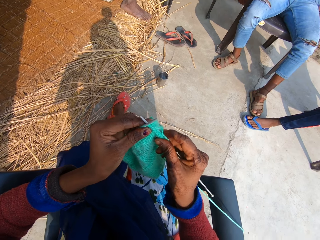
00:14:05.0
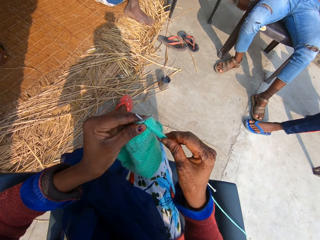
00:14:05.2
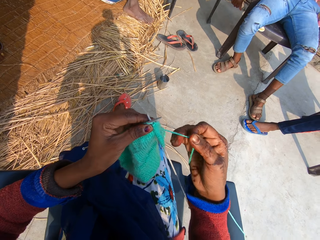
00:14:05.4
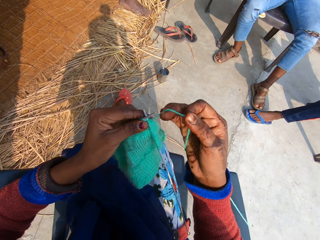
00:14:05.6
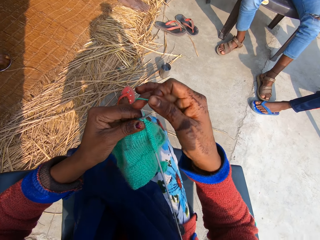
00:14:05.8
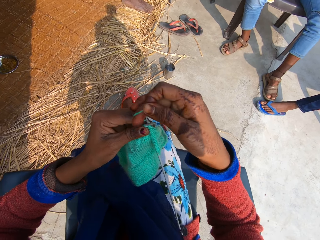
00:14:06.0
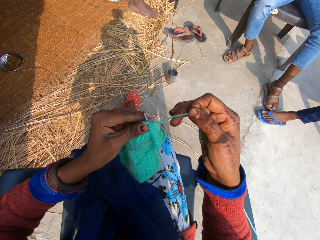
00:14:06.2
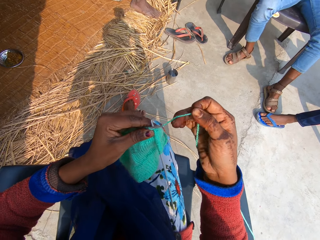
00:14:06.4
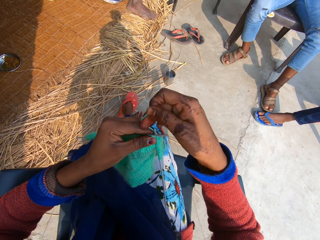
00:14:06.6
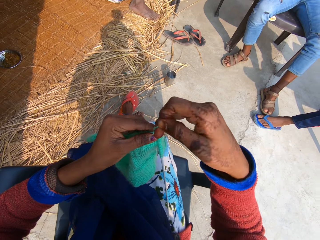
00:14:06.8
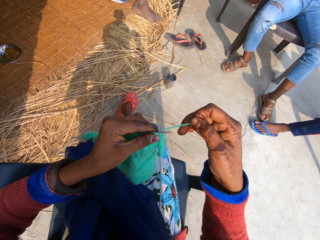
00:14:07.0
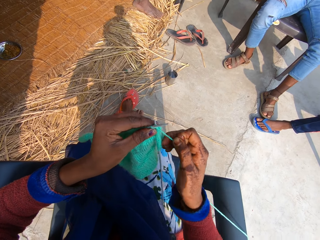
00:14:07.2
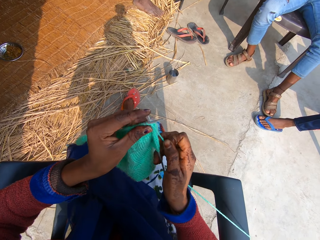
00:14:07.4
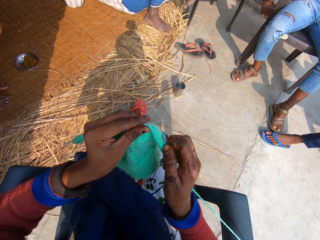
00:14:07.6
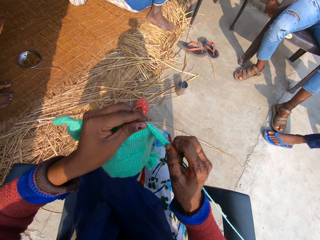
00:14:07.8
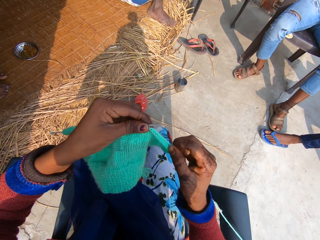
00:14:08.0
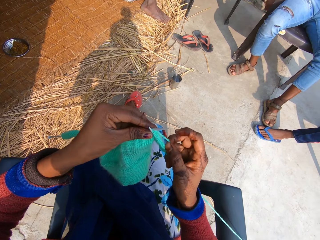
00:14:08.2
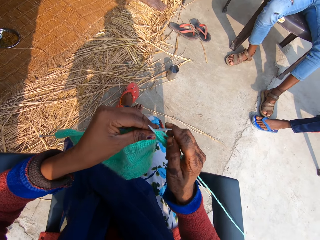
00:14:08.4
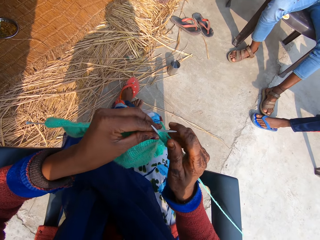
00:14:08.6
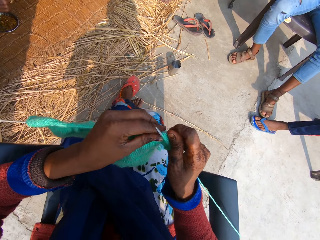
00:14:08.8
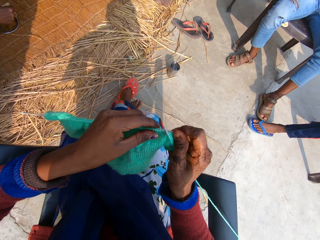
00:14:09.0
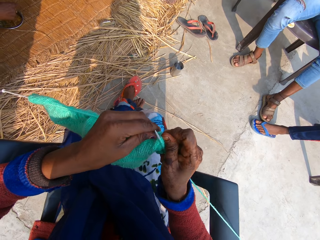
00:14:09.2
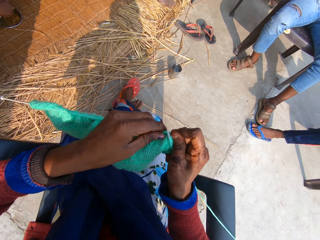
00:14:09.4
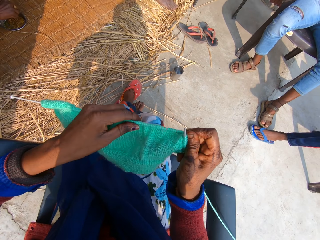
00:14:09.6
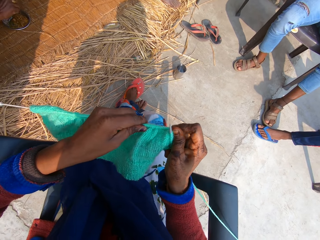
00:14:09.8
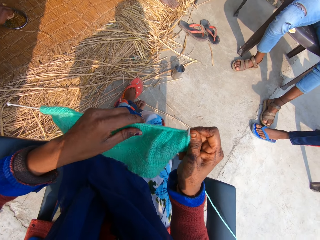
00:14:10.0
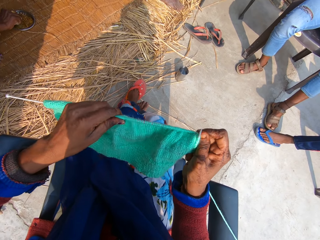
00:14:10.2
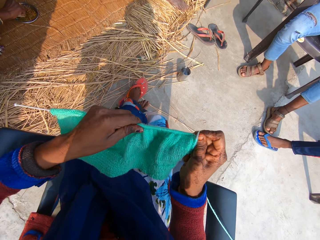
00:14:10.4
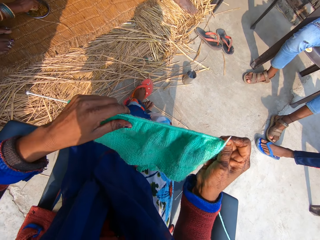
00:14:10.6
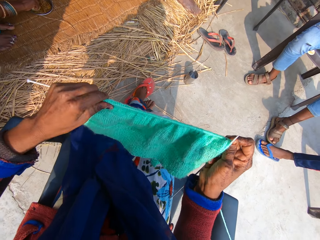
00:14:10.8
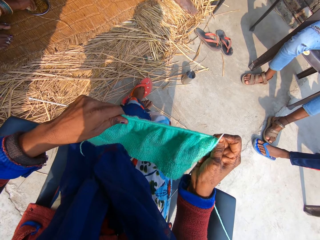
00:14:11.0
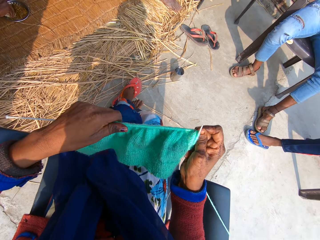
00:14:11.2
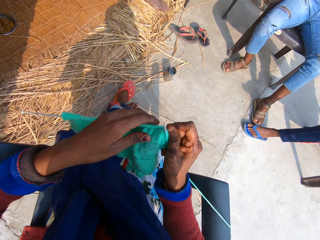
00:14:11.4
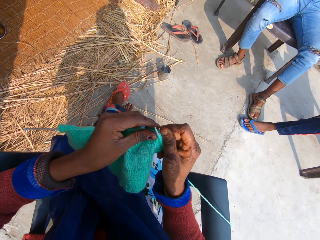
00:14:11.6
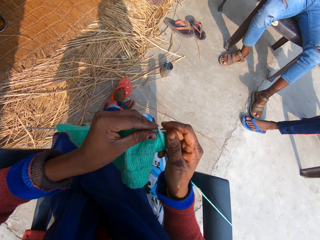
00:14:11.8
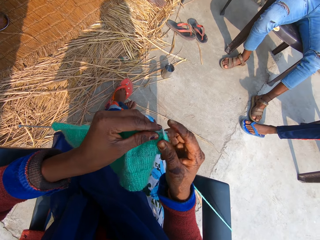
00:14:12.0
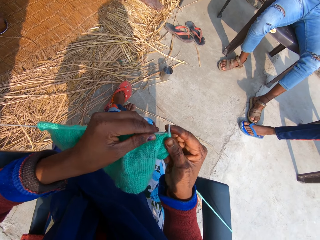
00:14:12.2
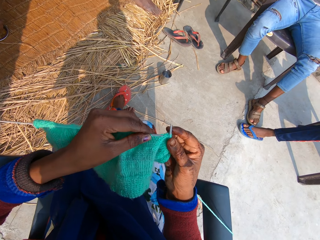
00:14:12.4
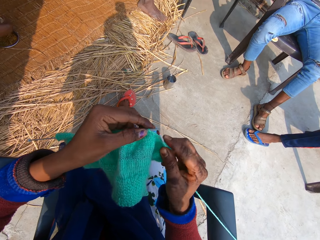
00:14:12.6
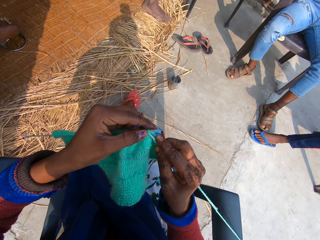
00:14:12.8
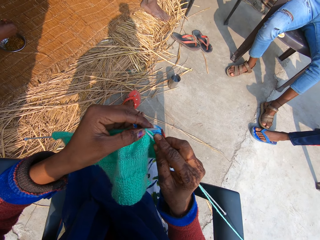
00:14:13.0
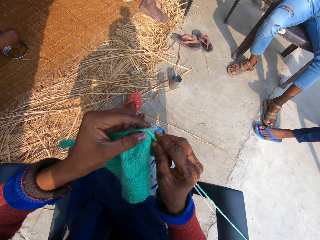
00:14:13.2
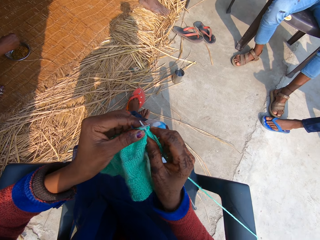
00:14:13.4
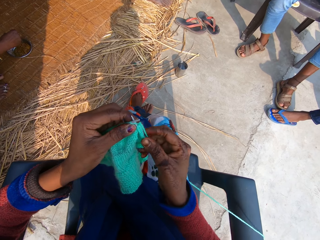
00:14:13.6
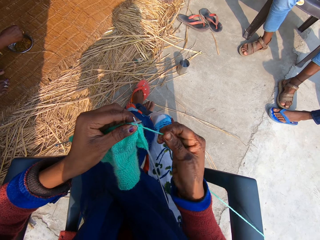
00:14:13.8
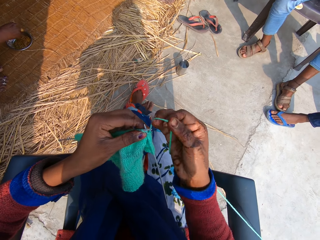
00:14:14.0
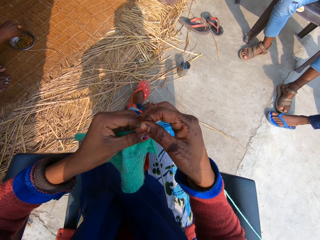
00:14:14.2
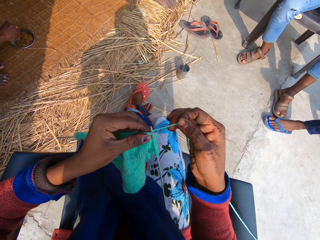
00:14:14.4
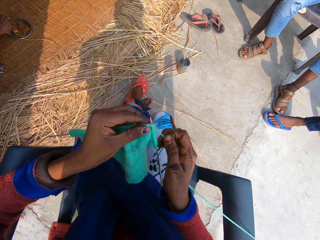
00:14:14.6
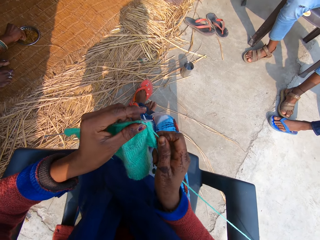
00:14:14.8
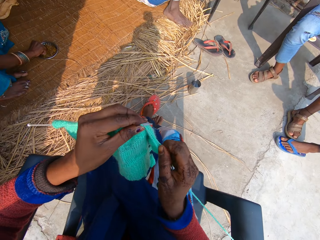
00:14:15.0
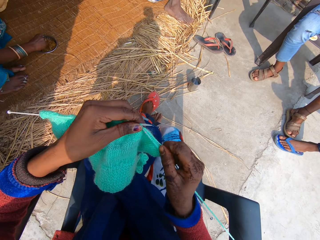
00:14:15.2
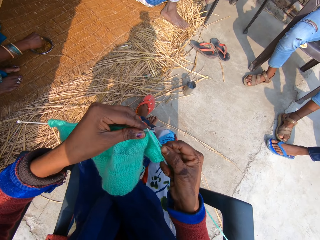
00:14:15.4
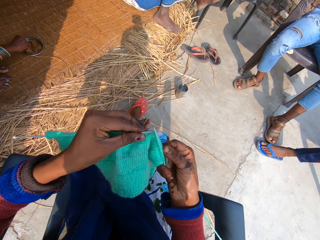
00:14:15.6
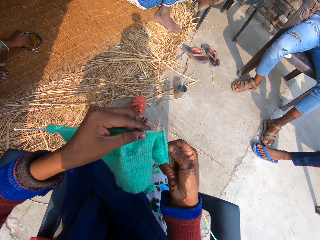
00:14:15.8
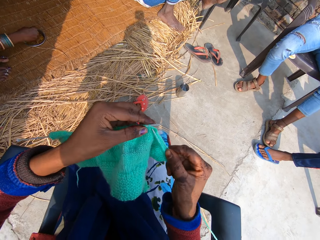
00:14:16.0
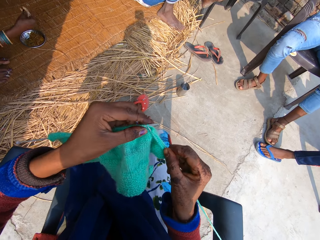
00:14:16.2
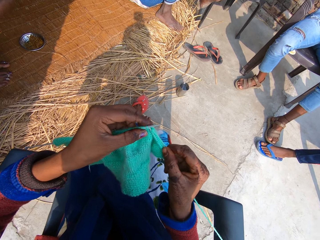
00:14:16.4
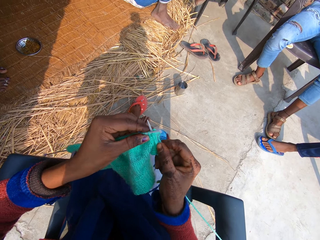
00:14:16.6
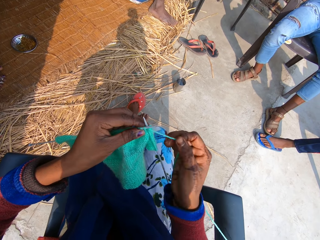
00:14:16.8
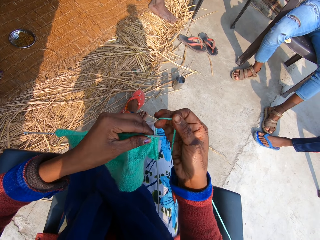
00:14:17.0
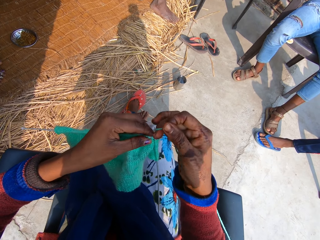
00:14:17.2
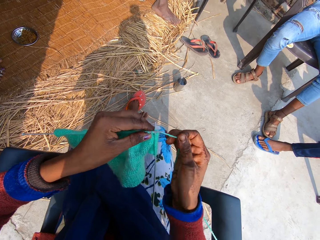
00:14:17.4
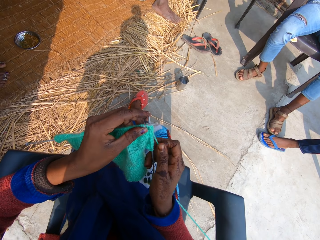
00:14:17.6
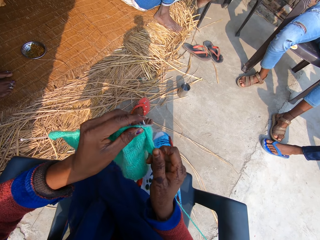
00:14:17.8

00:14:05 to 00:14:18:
The camera wearer knits the fabric. They adjust the fabric on the knitting needle. They knit the fabric.

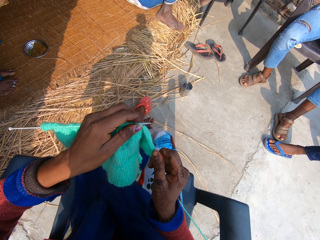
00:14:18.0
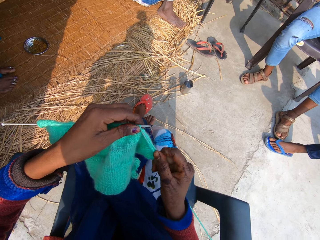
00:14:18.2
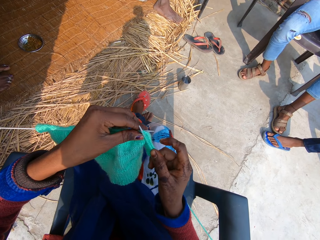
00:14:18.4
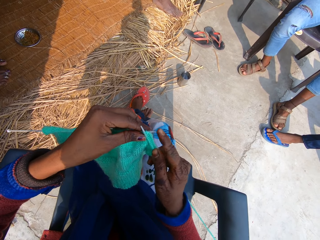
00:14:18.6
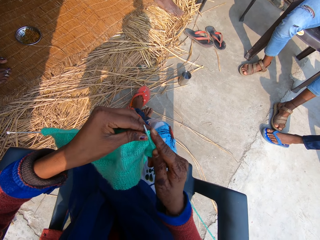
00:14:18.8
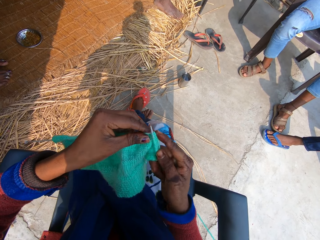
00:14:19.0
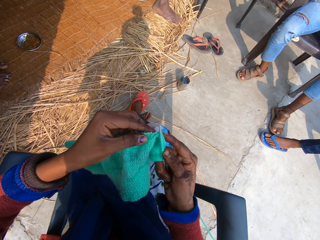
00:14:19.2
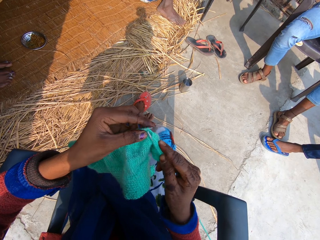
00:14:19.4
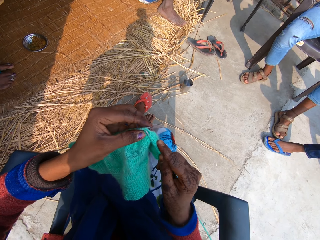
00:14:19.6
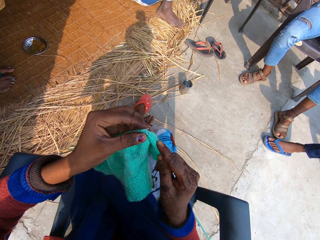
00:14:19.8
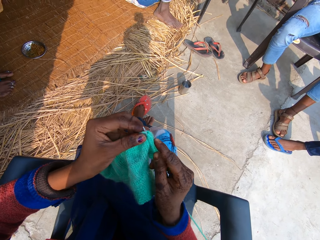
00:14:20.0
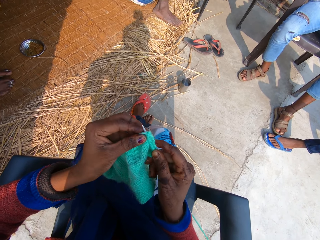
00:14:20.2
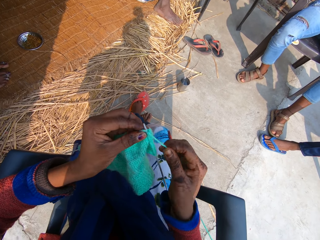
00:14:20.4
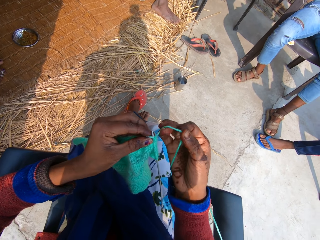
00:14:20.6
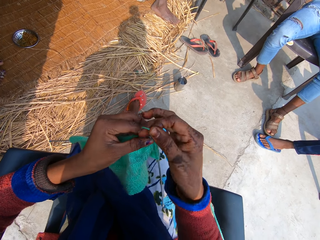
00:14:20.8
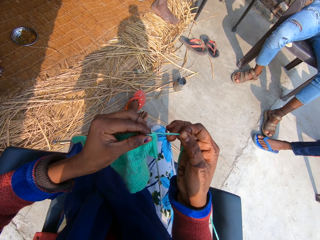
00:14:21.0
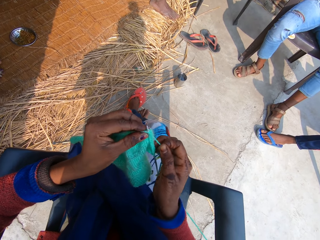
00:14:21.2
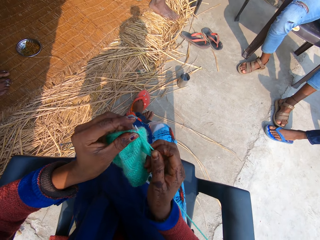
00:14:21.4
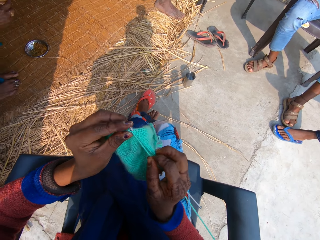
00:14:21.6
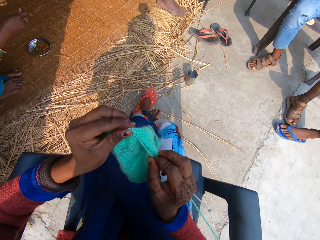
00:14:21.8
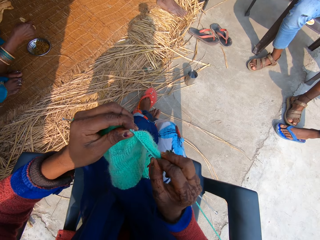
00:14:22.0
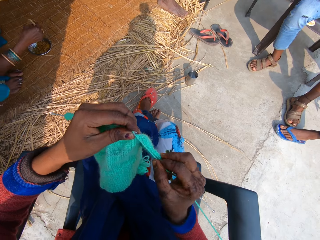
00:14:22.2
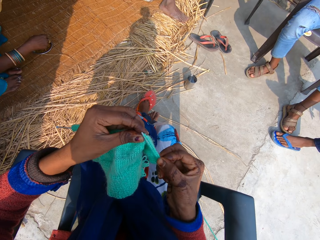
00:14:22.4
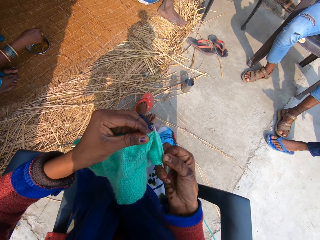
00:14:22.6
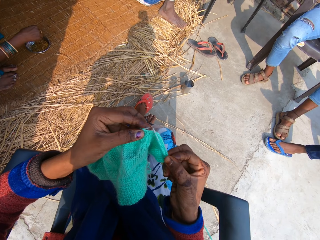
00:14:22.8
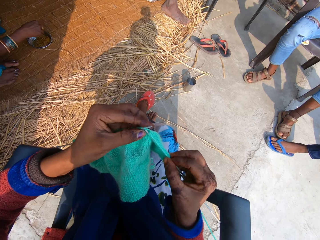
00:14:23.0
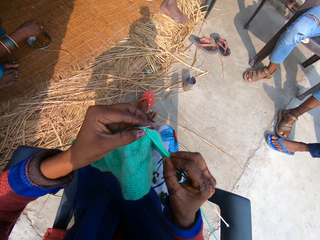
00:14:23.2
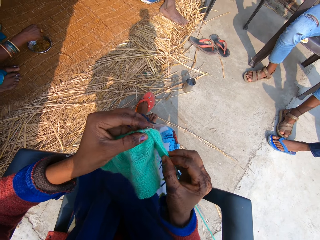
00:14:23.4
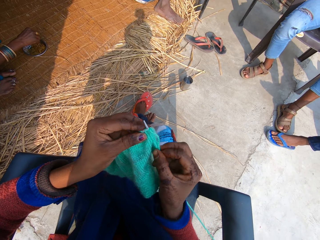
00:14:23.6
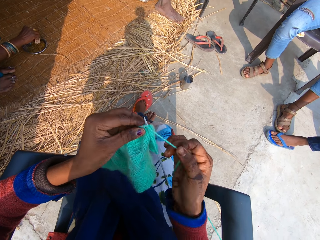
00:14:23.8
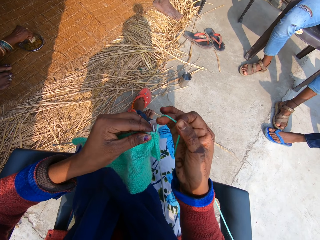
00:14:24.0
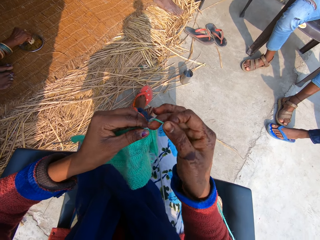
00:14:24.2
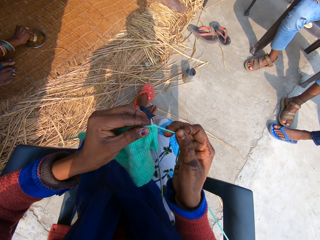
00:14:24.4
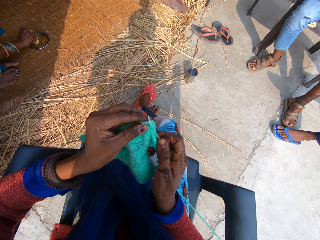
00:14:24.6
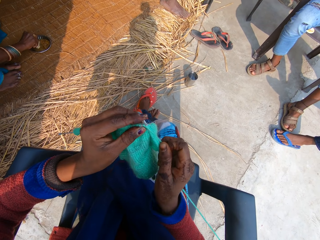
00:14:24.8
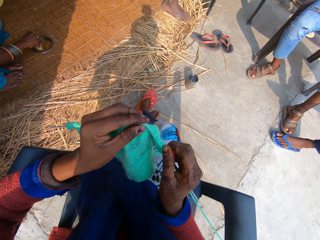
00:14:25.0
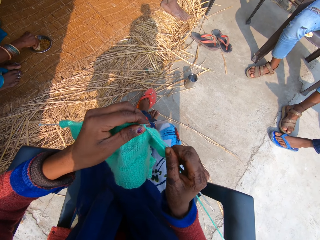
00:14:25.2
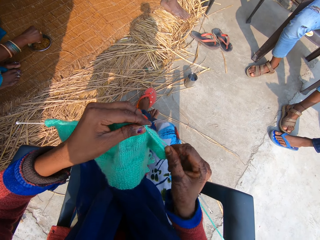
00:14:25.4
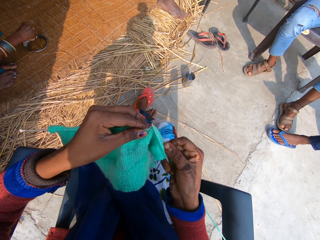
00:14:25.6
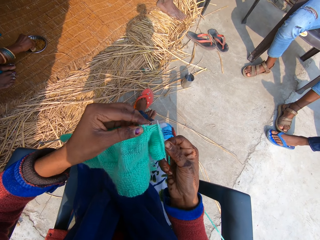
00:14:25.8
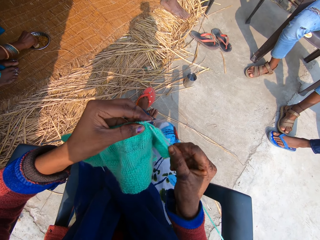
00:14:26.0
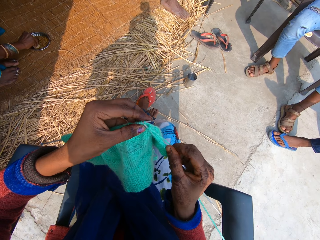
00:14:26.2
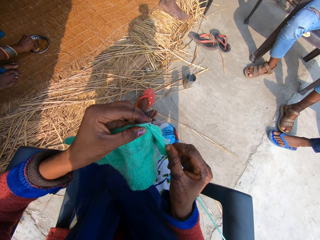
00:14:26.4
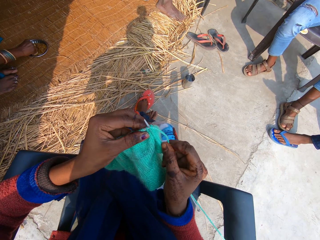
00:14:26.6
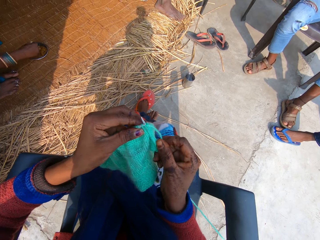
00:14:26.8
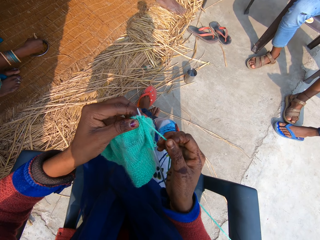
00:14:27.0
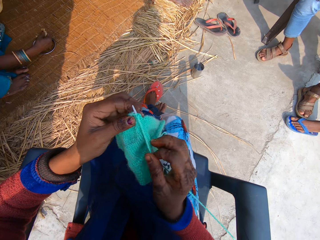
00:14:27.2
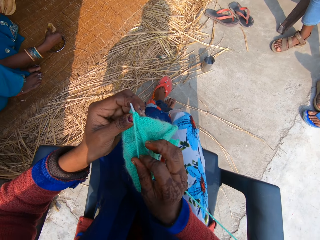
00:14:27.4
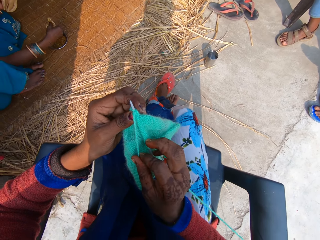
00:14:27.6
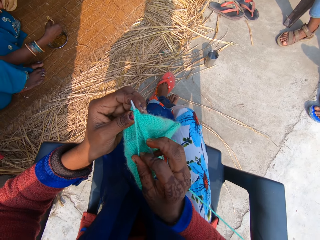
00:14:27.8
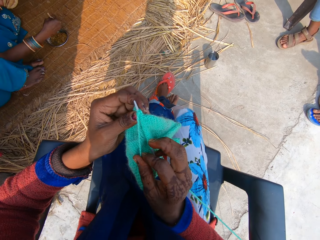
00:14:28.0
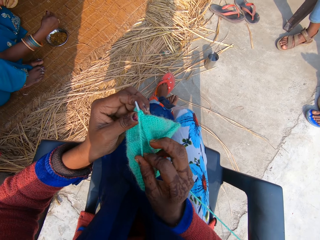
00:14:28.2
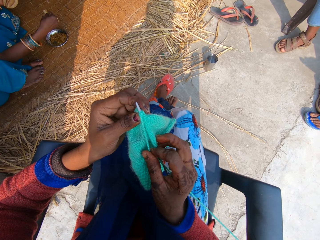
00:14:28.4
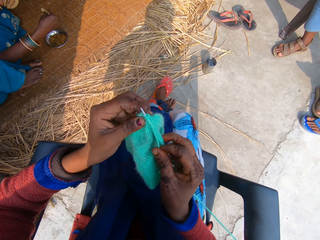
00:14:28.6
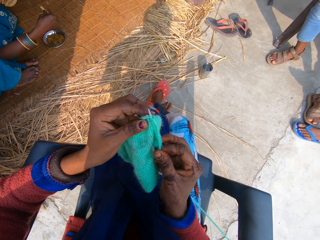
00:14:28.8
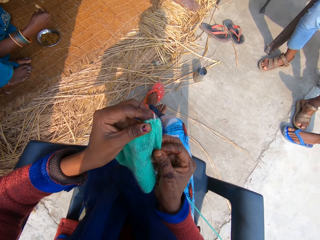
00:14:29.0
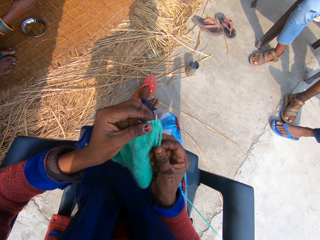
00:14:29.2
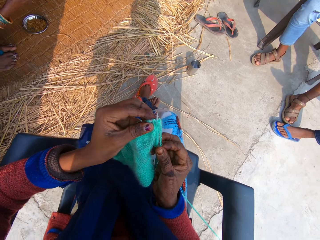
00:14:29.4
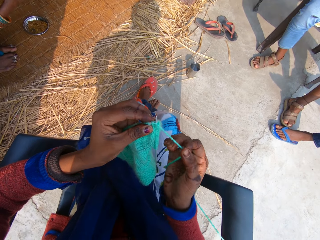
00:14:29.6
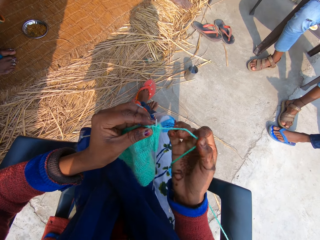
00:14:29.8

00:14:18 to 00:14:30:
The camera wearer turns the fabric. They examine the fabric.
